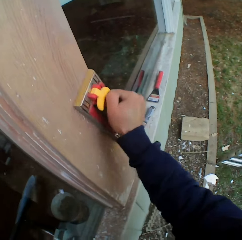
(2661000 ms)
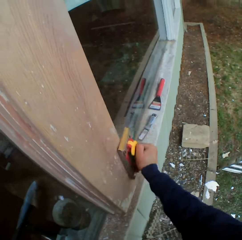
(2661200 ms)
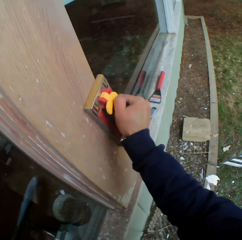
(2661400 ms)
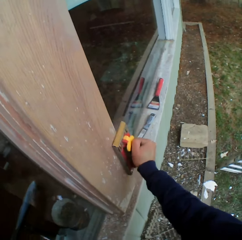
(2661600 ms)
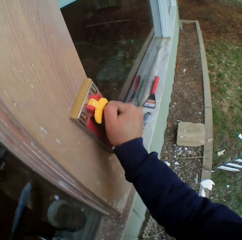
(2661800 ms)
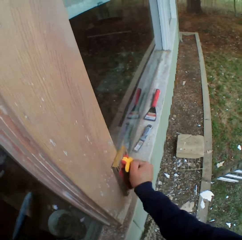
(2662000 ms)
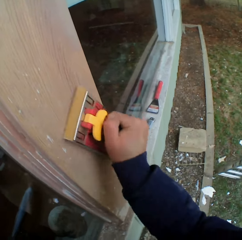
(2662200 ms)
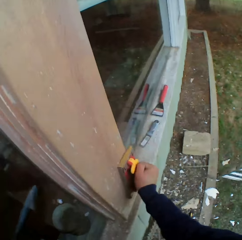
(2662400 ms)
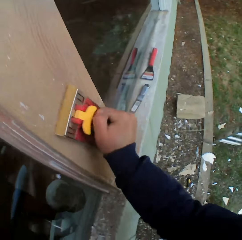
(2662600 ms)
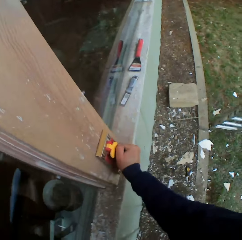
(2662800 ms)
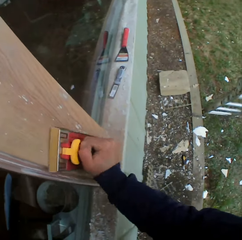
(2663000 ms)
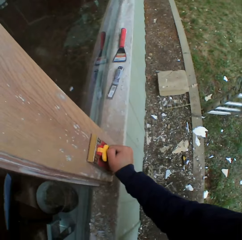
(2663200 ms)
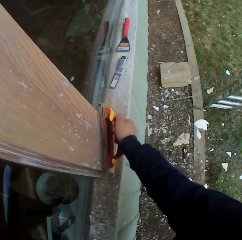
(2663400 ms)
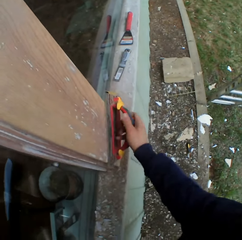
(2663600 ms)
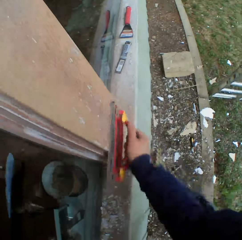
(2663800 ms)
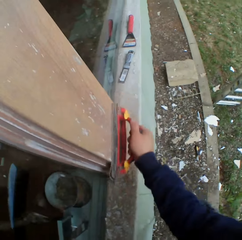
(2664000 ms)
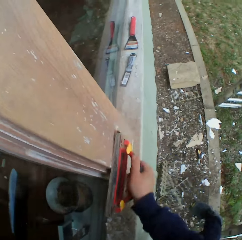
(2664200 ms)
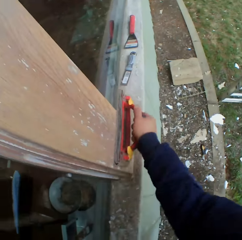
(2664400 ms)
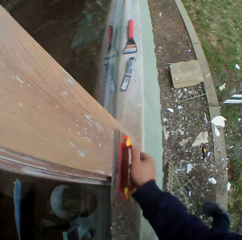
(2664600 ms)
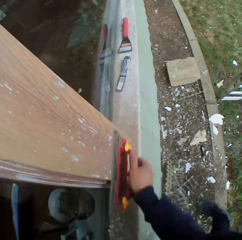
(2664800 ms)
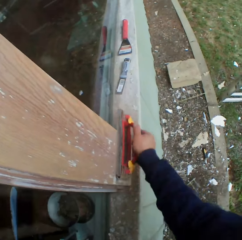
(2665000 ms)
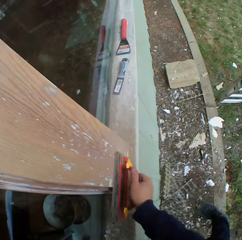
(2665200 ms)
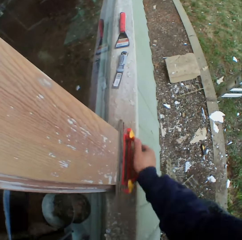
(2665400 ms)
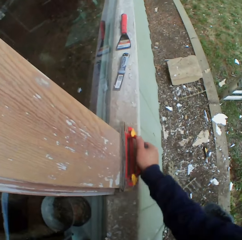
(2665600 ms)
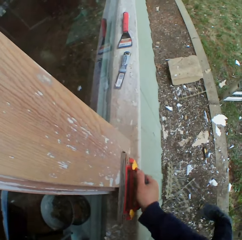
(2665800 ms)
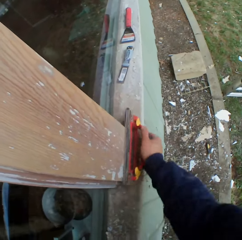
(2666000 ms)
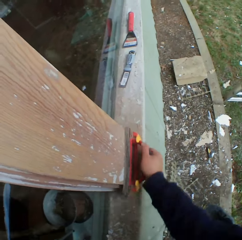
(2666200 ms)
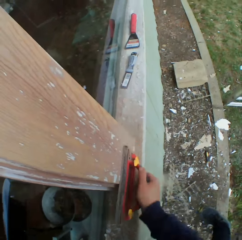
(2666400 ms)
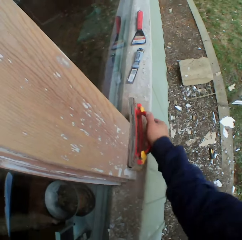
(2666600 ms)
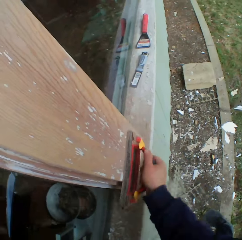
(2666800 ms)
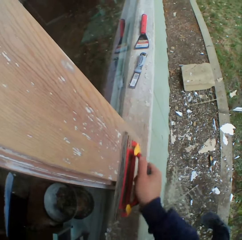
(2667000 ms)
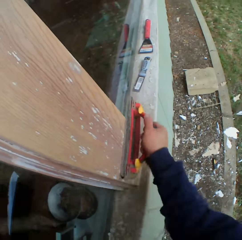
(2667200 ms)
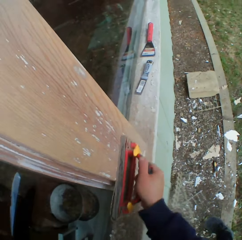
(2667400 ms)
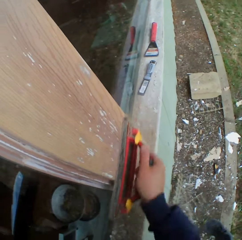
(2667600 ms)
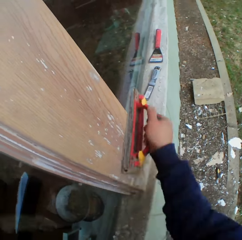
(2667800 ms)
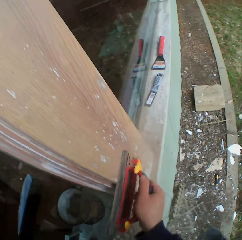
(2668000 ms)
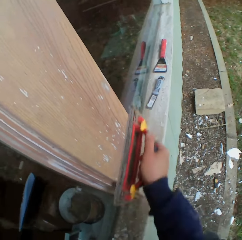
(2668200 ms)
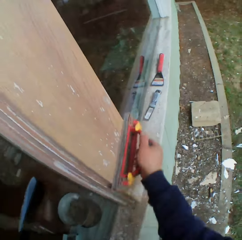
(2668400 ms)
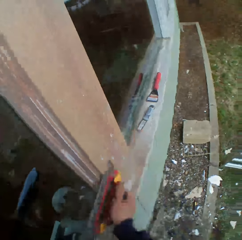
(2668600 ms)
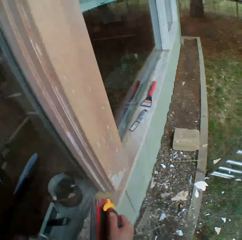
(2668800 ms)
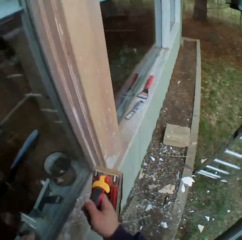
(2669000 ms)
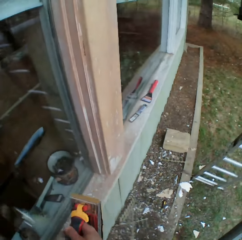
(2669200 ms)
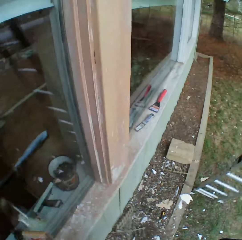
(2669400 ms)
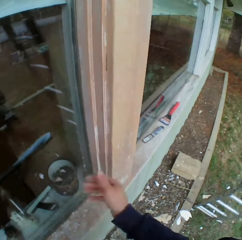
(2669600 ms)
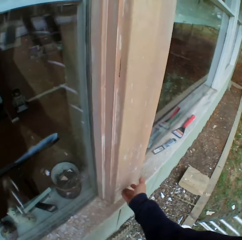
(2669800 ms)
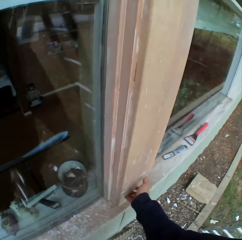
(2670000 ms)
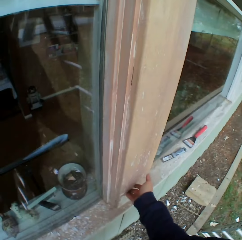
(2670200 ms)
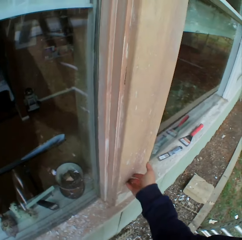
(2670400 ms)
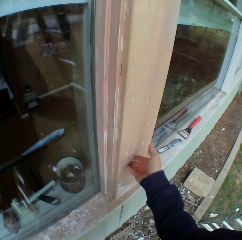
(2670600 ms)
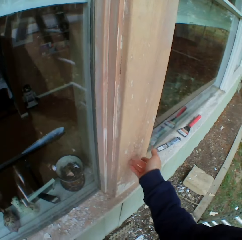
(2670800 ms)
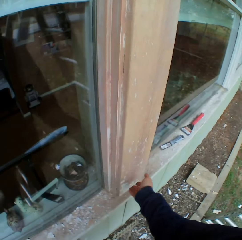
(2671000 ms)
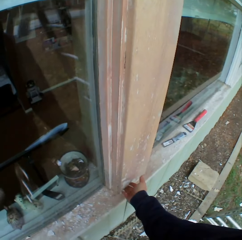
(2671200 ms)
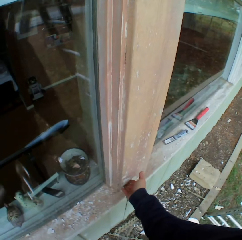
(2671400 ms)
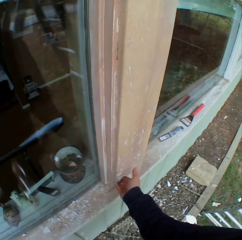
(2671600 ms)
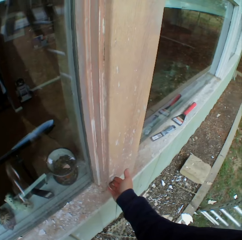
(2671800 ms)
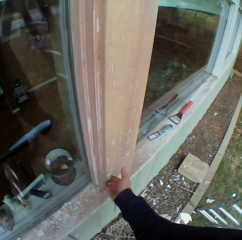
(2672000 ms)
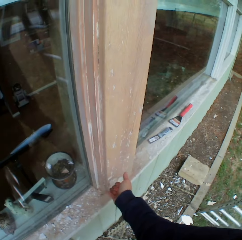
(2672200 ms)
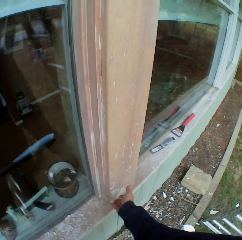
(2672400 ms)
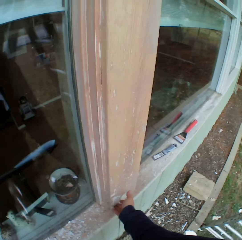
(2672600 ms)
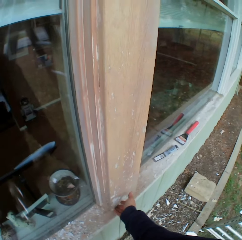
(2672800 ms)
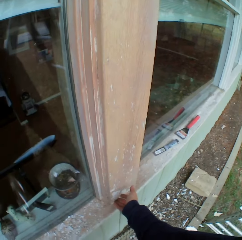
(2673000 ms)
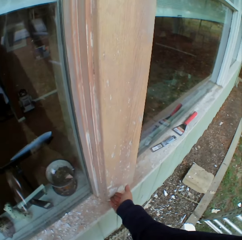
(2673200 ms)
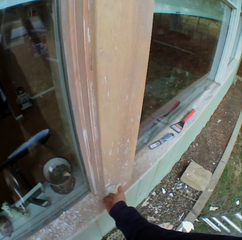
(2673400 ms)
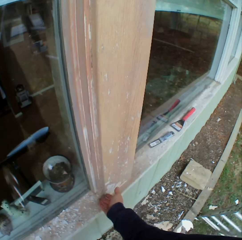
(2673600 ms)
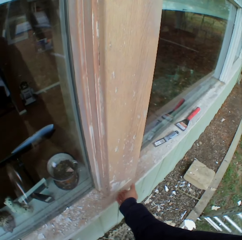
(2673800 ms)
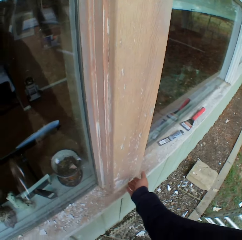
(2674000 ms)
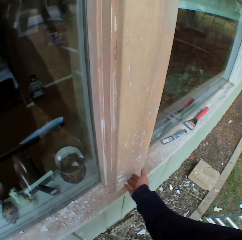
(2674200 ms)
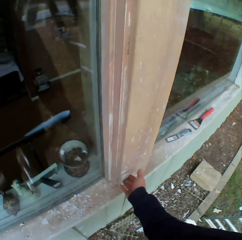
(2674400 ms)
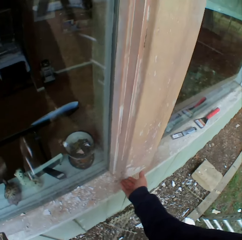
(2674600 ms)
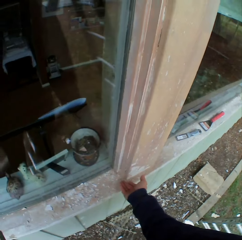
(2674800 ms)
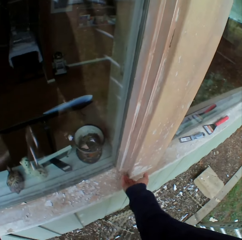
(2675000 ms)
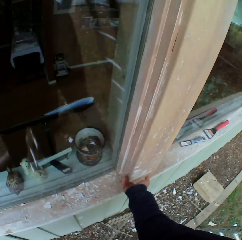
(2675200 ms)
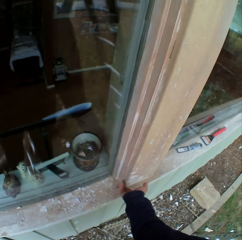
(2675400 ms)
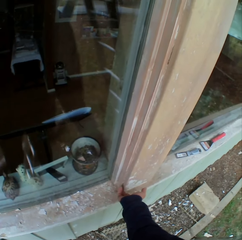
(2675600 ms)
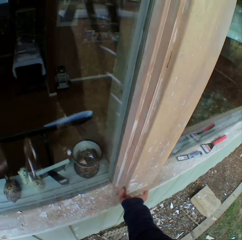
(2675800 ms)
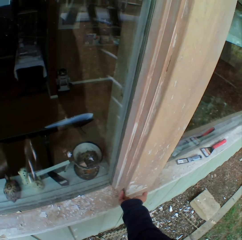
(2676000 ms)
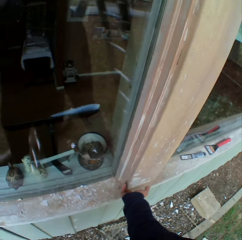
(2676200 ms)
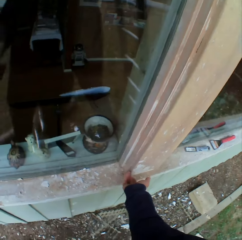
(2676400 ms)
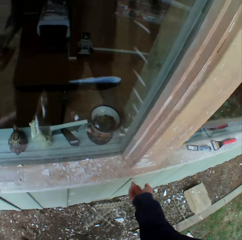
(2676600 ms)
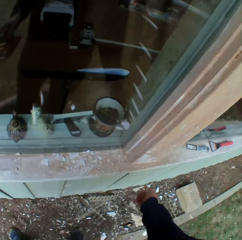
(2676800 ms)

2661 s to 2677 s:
The camera wearer moves the planer to the left hand. He touches the wall with his right hand.

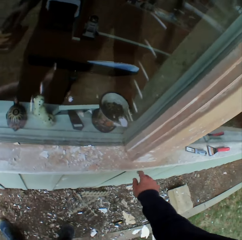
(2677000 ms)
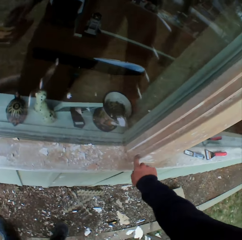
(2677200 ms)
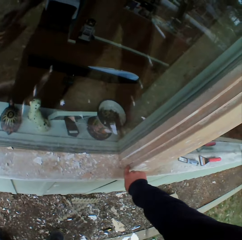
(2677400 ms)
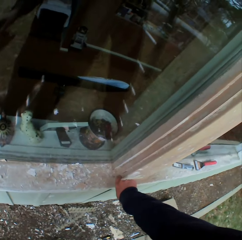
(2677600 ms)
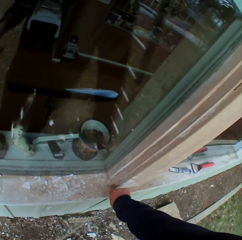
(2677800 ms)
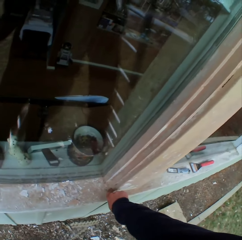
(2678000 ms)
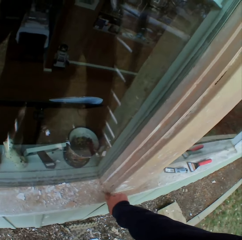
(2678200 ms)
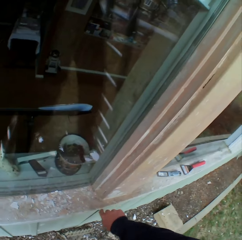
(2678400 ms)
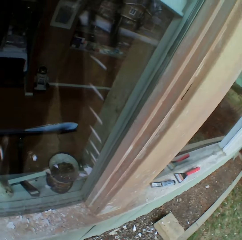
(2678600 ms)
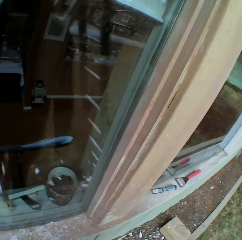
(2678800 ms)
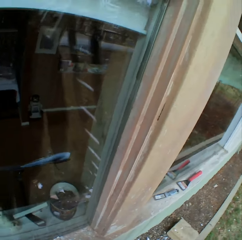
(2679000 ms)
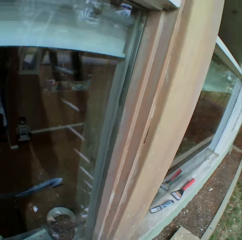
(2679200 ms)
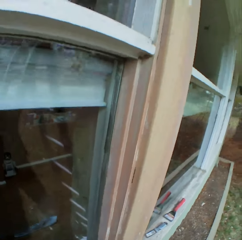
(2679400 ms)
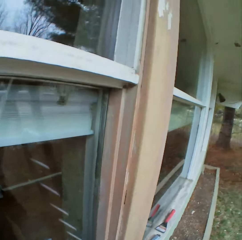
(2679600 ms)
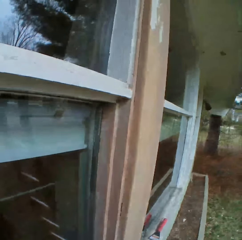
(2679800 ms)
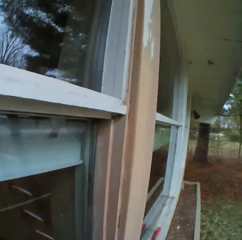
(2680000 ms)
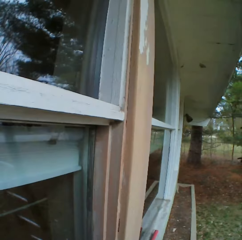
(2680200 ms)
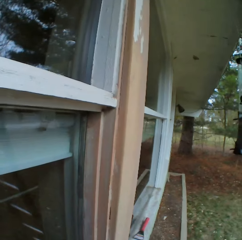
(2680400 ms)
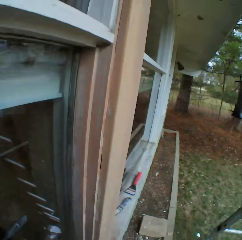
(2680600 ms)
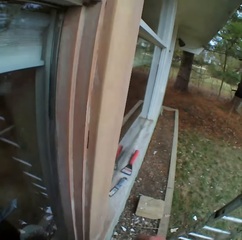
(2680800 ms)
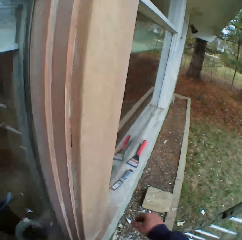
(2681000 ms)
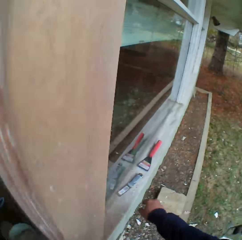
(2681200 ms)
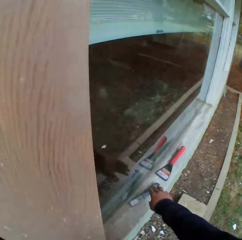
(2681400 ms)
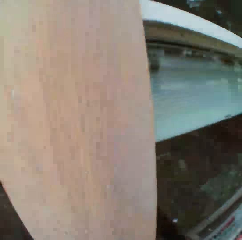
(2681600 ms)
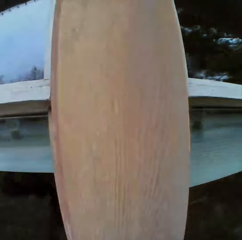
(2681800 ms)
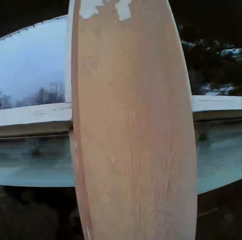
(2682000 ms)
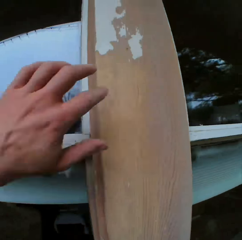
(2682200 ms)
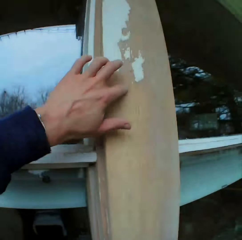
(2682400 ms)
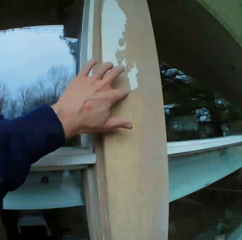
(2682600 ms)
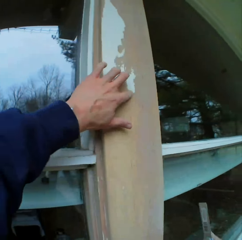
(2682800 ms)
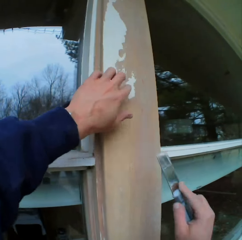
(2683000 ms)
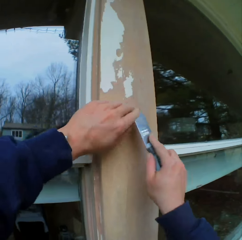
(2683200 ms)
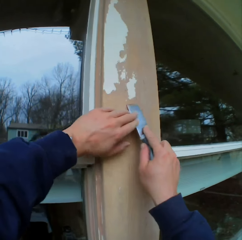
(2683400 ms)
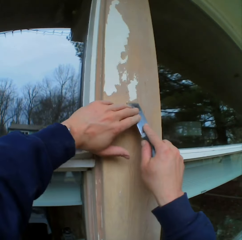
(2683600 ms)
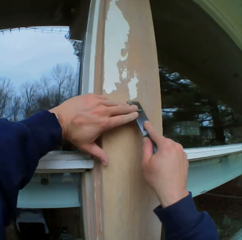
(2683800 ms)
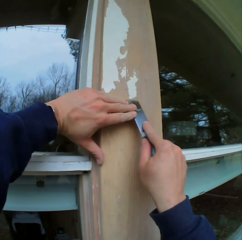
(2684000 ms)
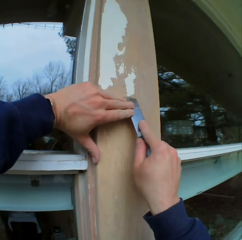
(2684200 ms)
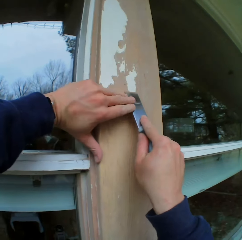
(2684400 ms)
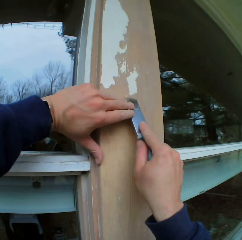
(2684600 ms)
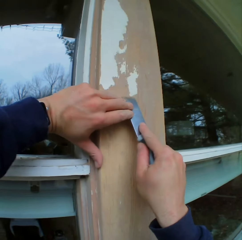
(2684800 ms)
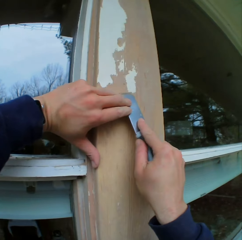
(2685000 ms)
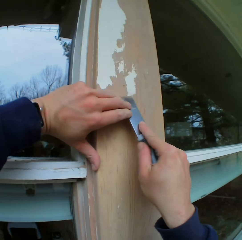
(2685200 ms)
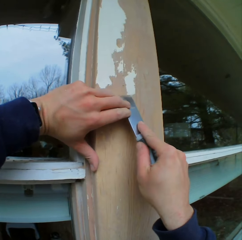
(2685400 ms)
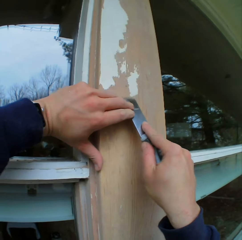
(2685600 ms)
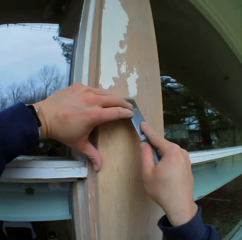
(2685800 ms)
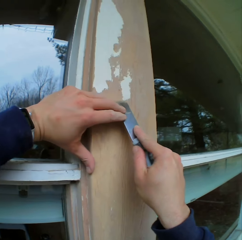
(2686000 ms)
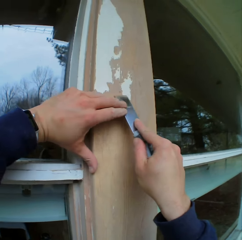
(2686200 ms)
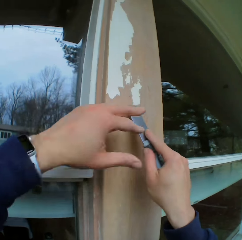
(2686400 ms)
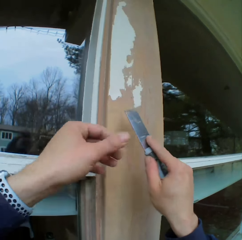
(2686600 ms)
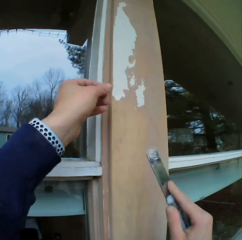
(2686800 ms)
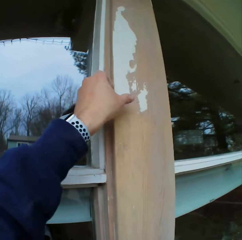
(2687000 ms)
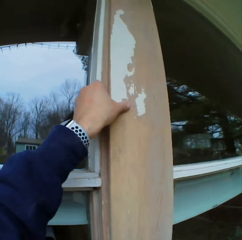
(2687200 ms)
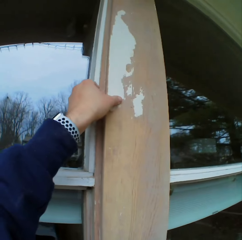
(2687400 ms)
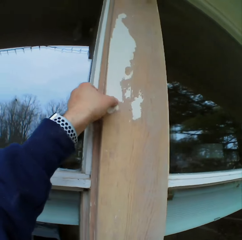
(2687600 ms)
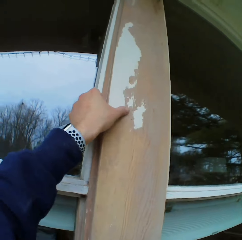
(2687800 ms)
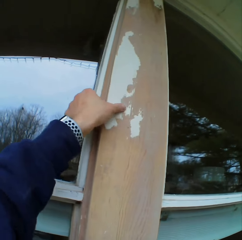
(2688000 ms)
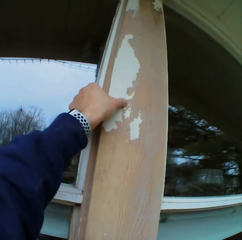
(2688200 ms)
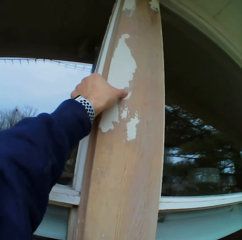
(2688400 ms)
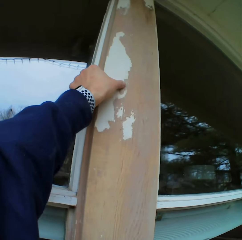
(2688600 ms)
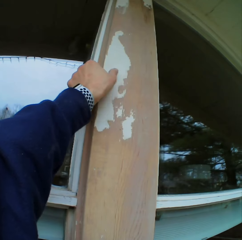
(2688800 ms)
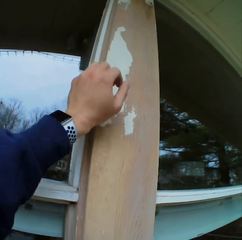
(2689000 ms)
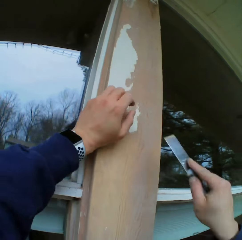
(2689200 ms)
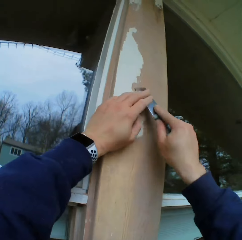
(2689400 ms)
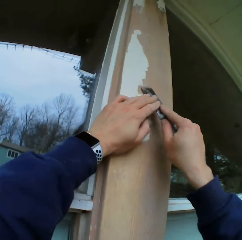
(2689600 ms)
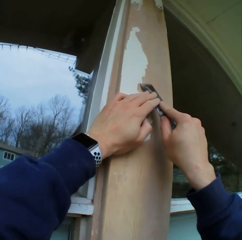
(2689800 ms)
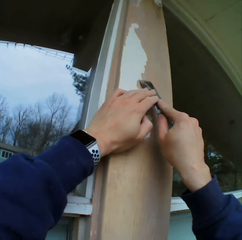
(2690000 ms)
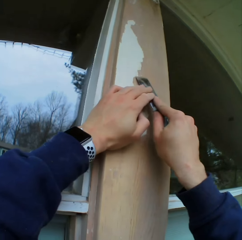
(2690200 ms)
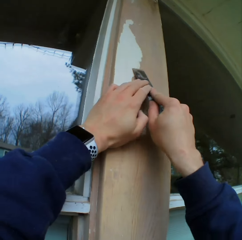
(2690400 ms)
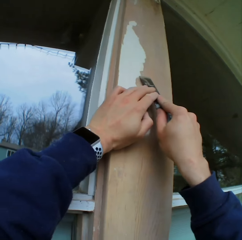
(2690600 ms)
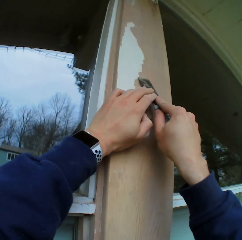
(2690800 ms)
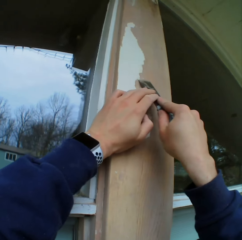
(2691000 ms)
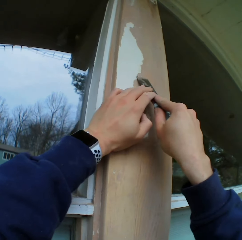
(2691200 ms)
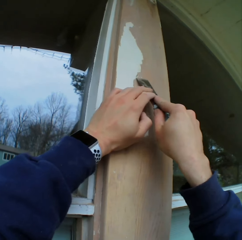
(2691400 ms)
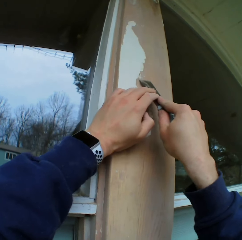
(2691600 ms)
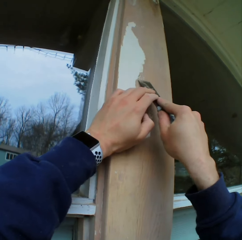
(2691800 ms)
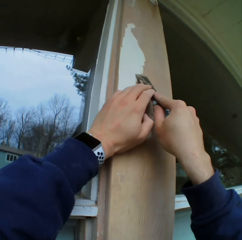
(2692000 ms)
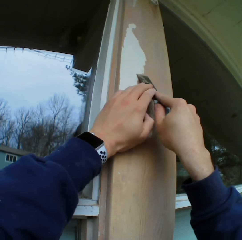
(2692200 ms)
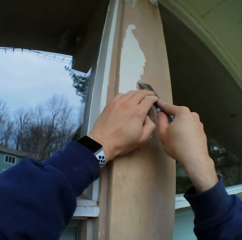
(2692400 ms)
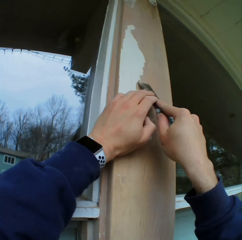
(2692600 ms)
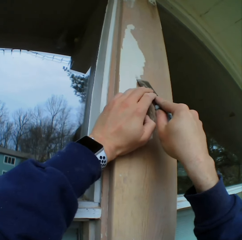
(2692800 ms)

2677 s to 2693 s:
The camera wearer looks at the wall. They pick up the chisel, touch the wall, and remove the dried paint on the wall with the chisel. They touch the wall and scrape the wall.
